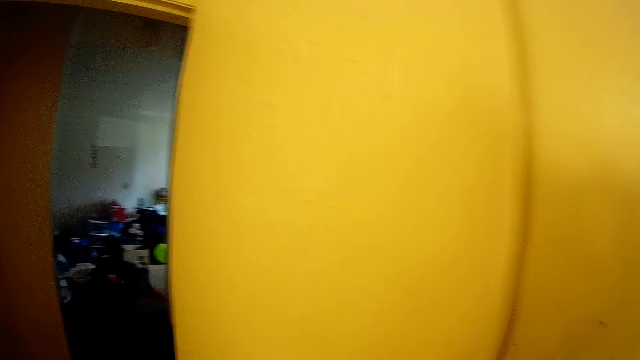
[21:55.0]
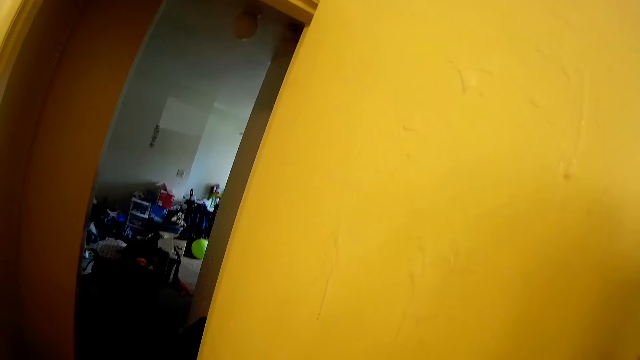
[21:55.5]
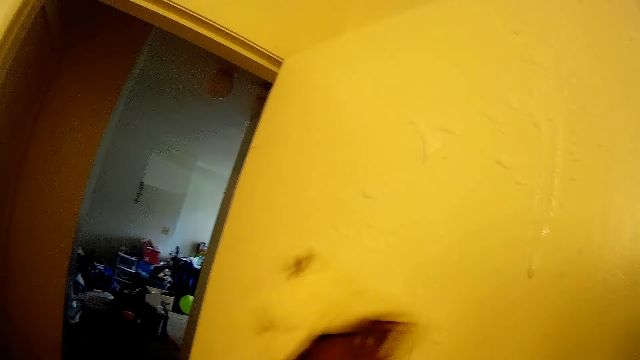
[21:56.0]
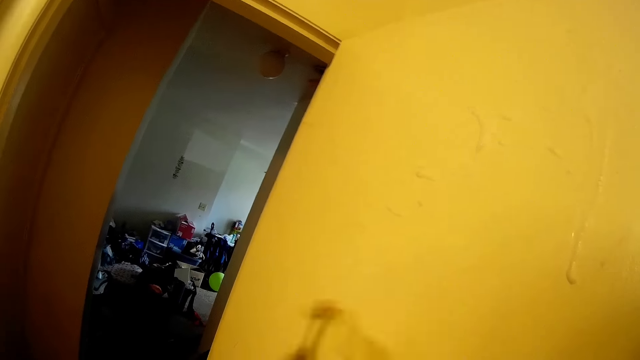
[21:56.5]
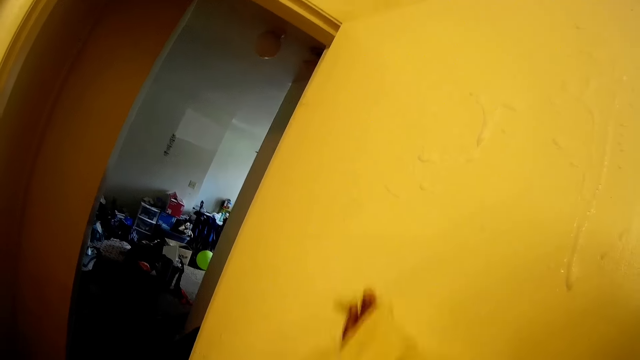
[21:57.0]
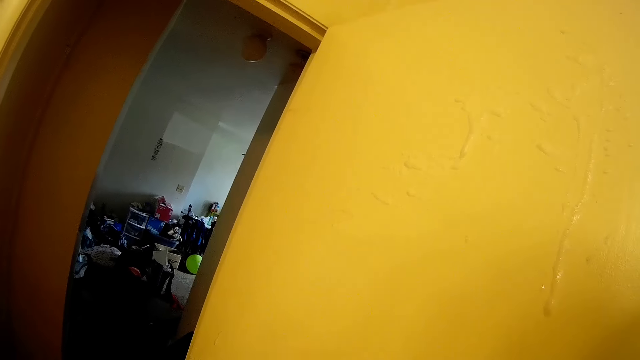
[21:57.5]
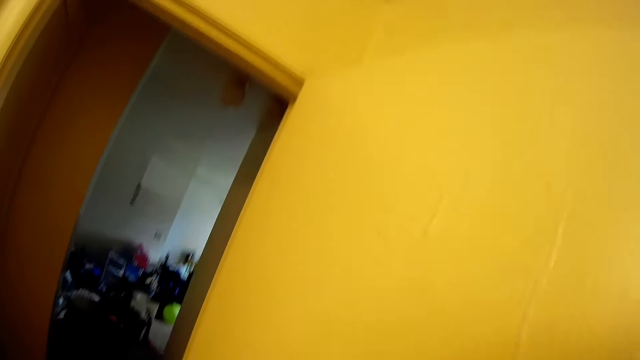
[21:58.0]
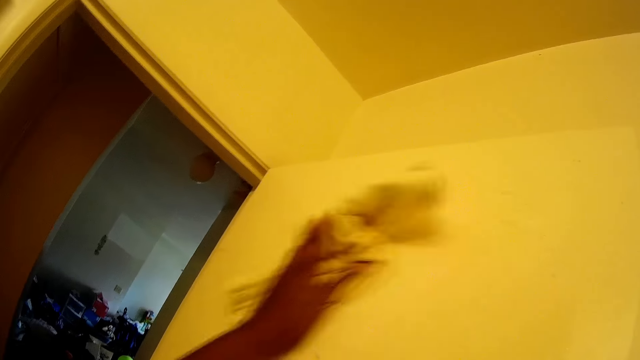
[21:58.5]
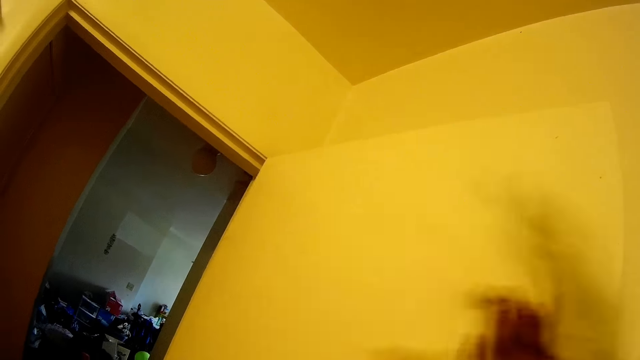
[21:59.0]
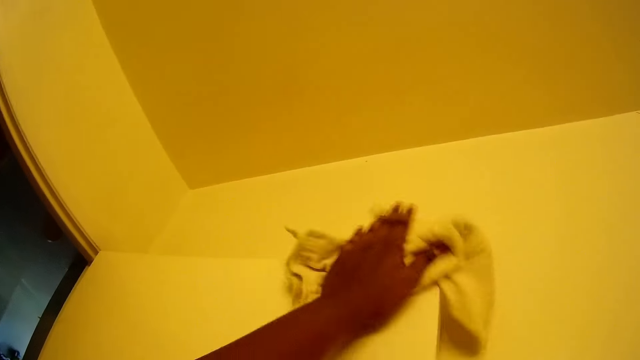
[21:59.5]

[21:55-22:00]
The camera wearer cleans the toilet door with the rag or towel in her left hand. She wipes the door with the towel.

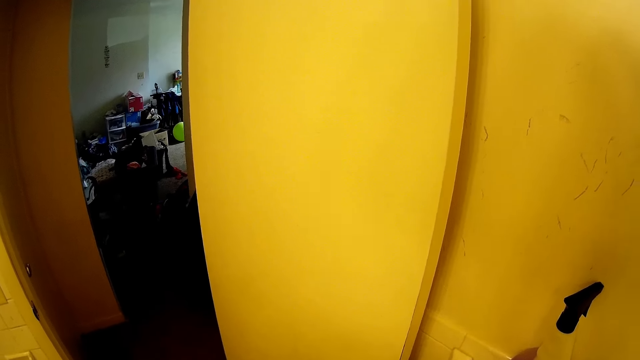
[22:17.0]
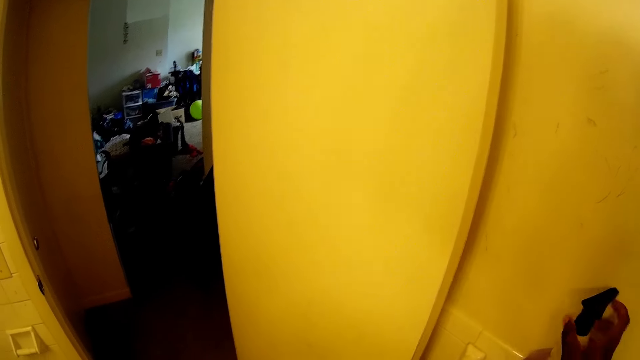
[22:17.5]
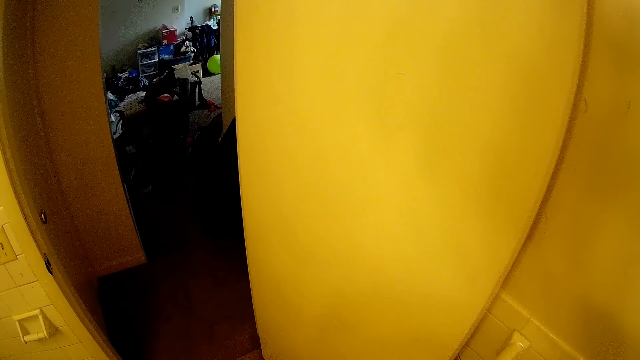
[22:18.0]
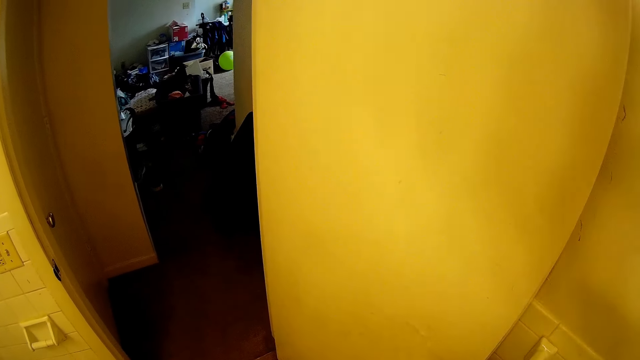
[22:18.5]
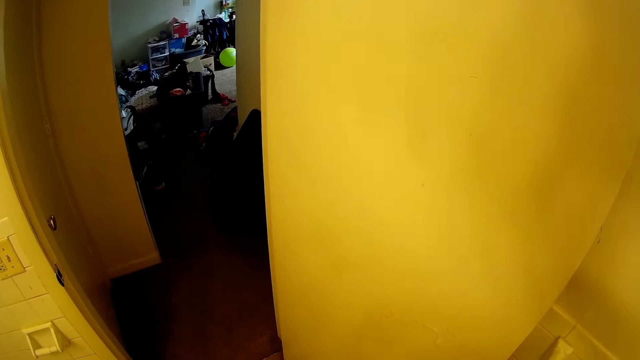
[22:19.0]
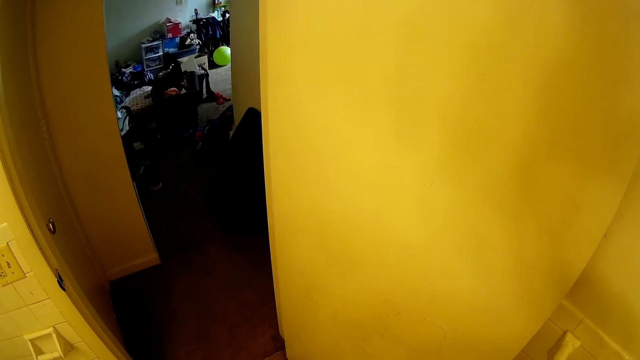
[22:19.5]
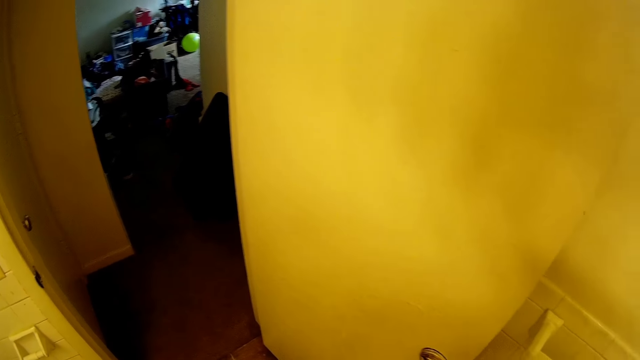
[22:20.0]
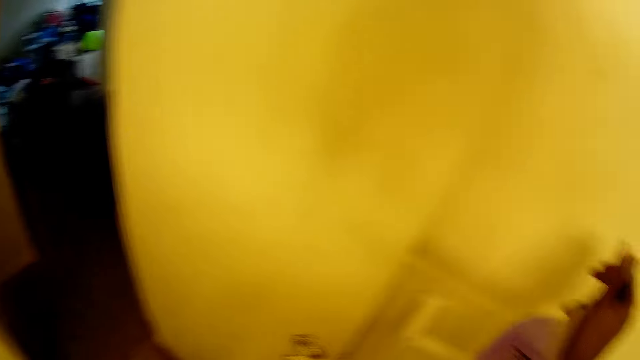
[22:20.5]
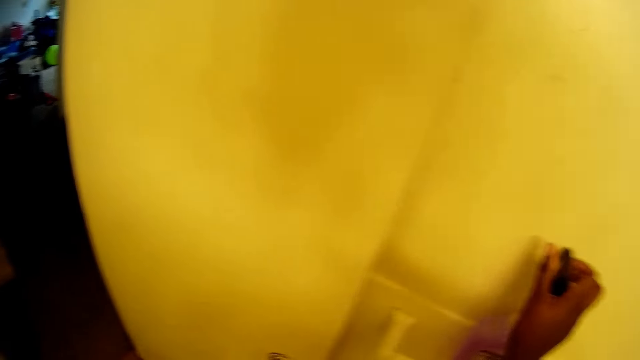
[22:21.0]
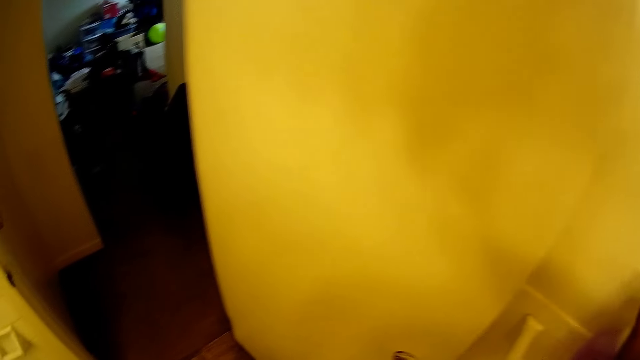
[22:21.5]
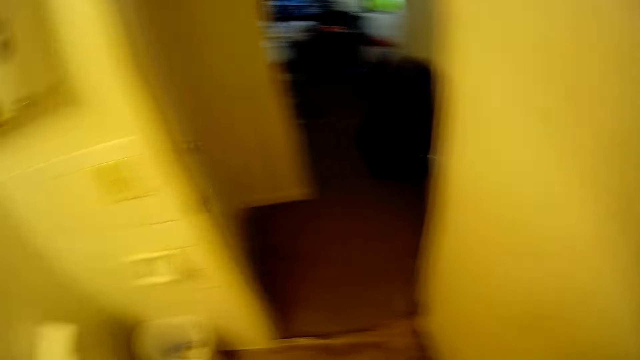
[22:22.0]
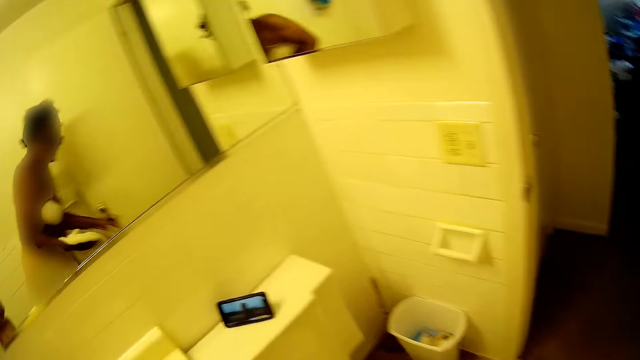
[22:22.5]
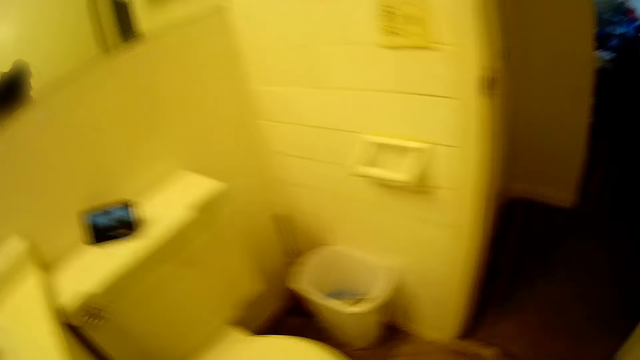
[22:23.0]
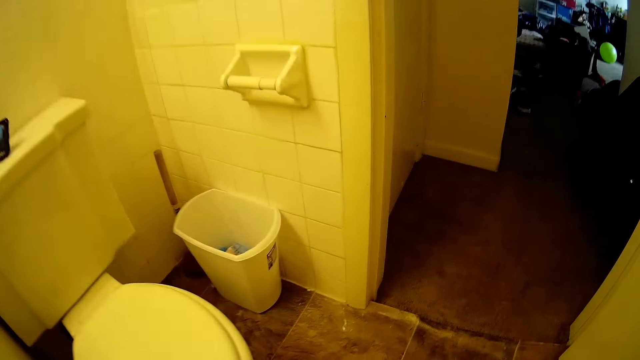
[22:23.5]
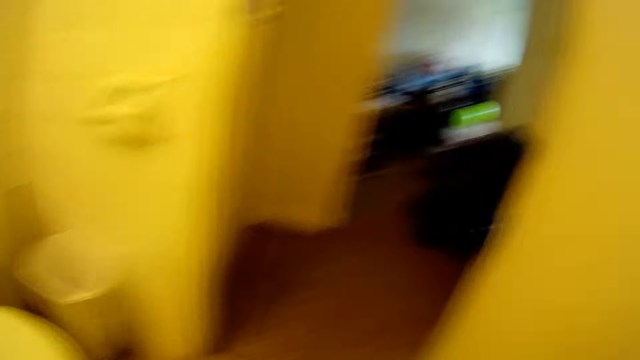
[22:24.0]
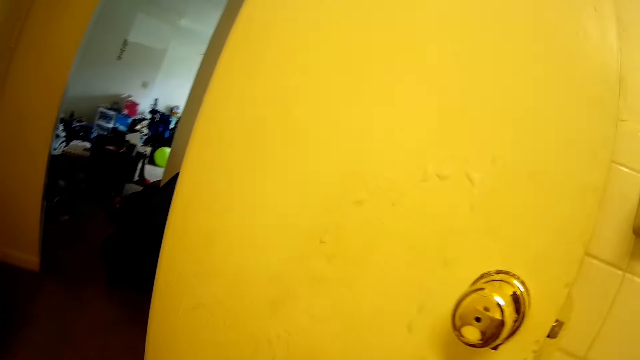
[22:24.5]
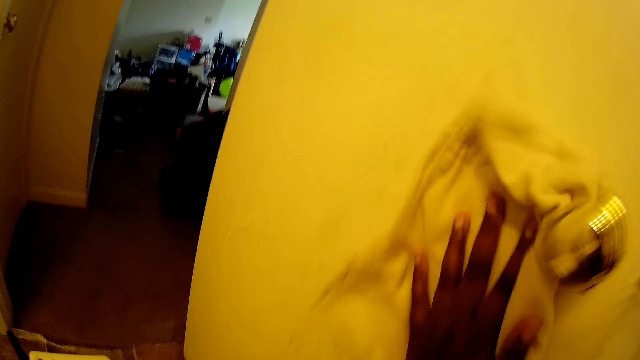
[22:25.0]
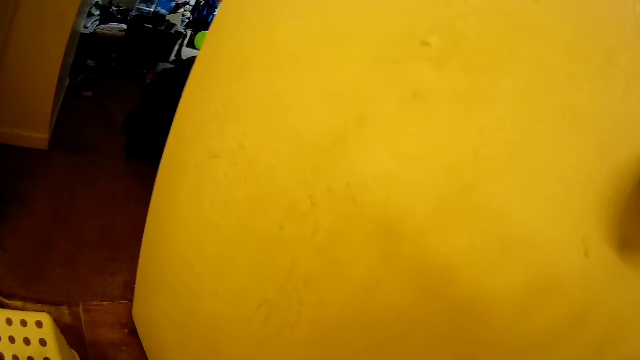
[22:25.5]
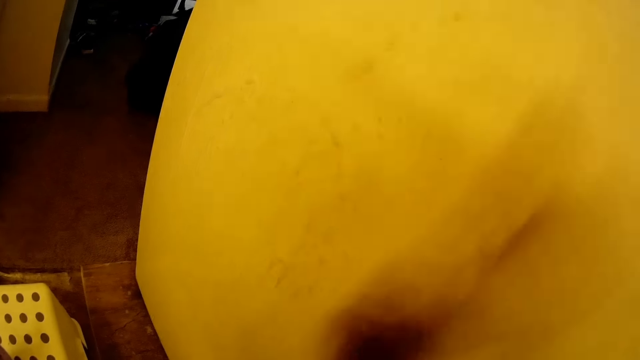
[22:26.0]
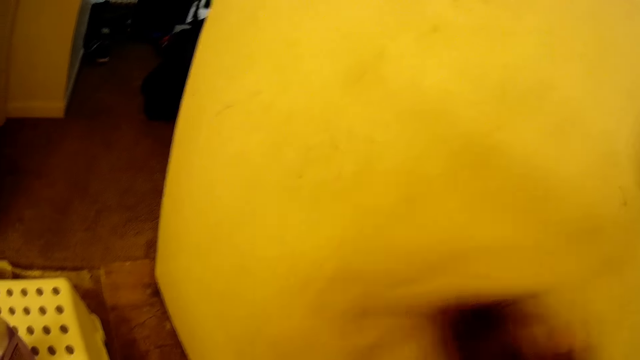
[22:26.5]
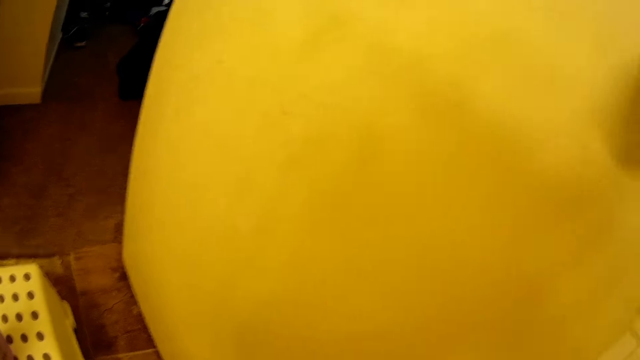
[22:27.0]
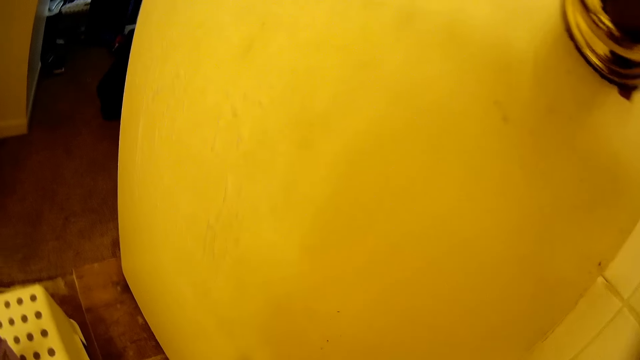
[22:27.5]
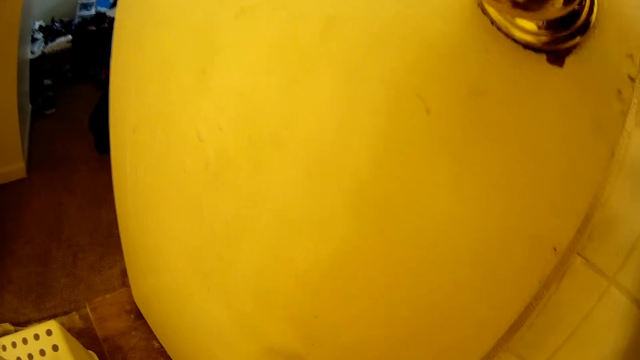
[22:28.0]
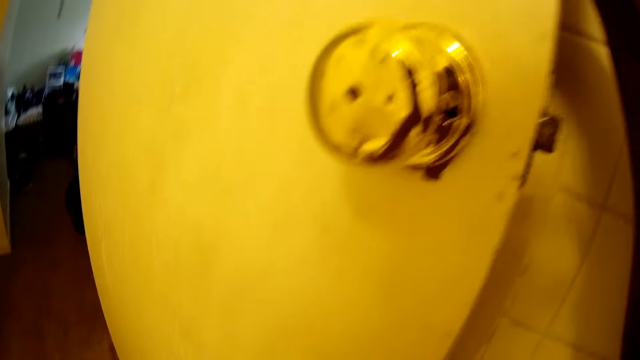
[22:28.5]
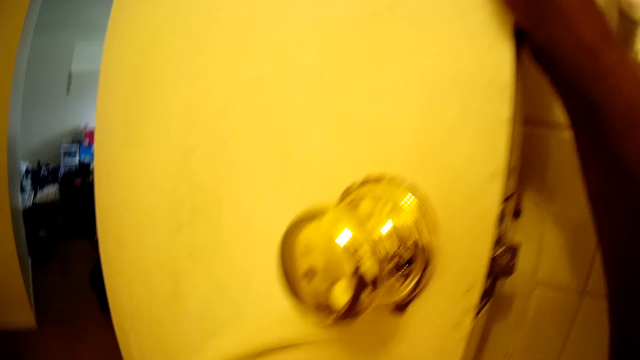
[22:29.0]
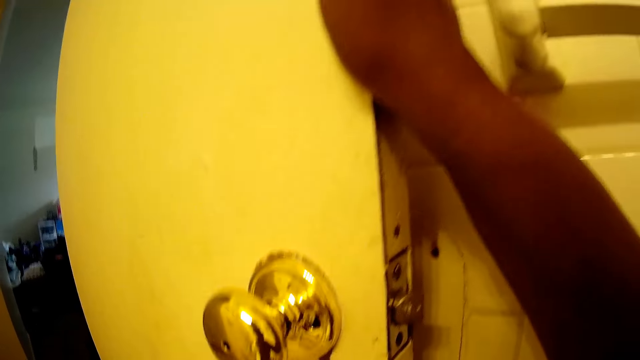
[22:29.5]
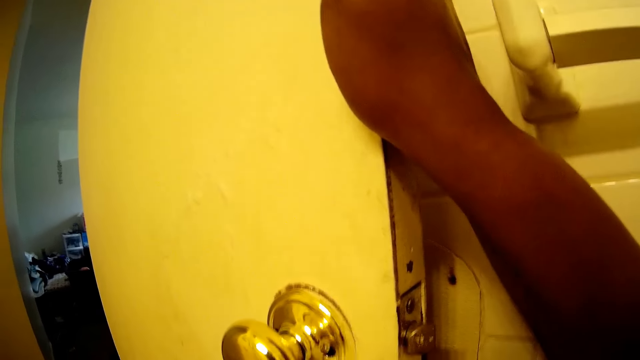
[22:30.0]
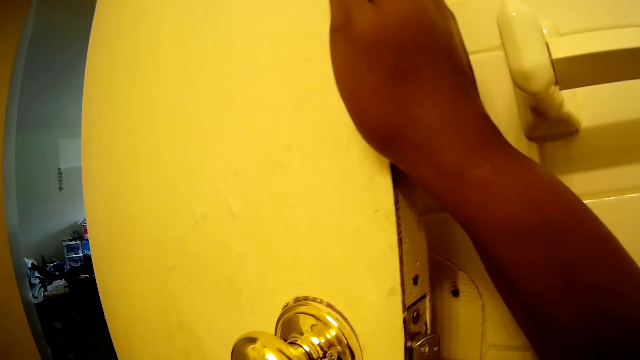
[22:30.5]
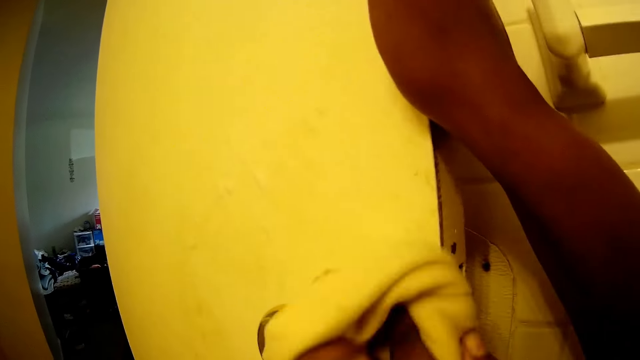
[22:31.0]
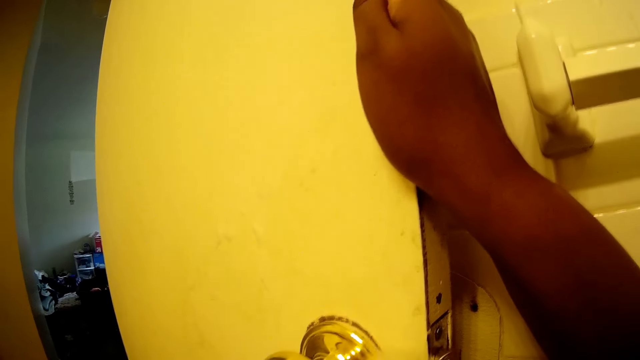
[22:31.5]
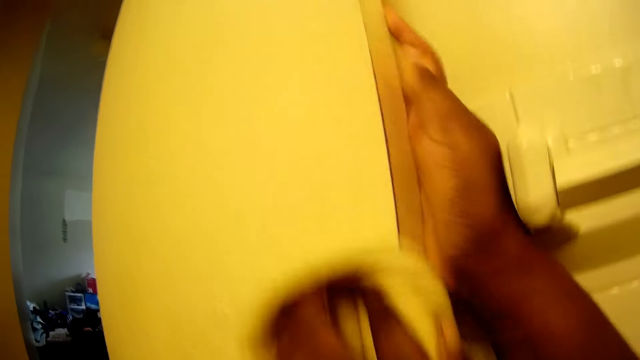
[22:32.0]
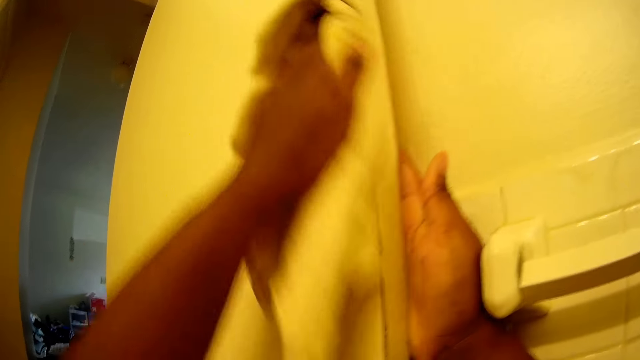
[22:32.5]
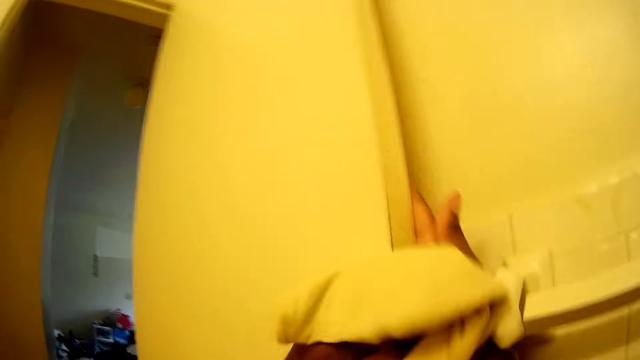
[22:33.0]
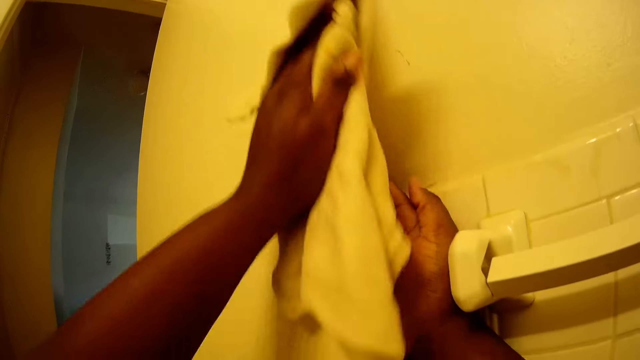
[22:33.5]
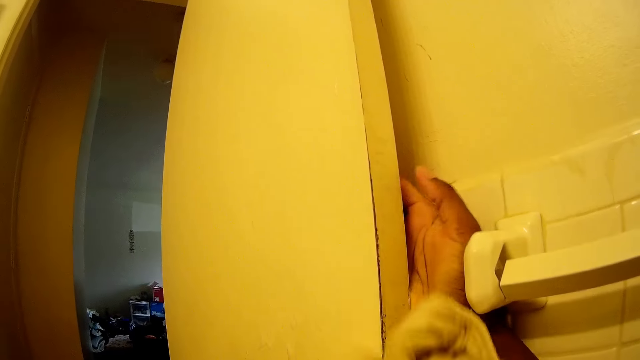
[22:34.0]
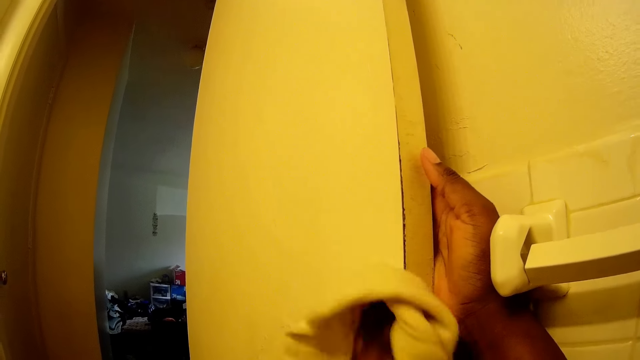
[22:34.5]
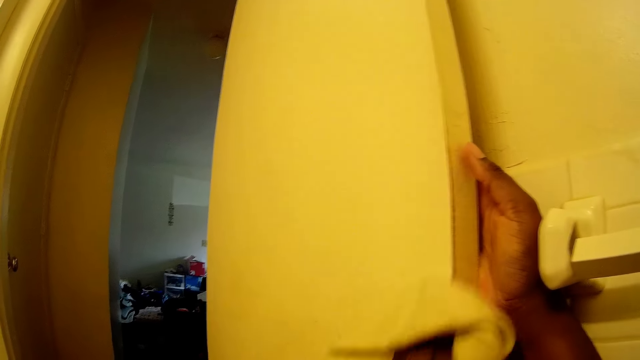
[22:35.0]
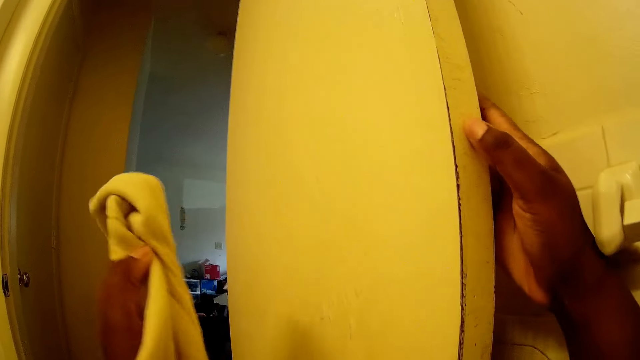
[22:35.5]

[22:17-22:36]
The camera wearer picks a sanitizer or sprayer with her right hand from a wall cabinet. She sprays the door with the sprayer. She drops the sanitizer with her right hand from the wall cabinet. She picks a towel. She cleans the toilet door with the rag or towel in her left hand. She wipes the door with the towel. She holds the side of the toilet door with her right hand. She wipes the door with the towel. She wipes the door with the towel again.
